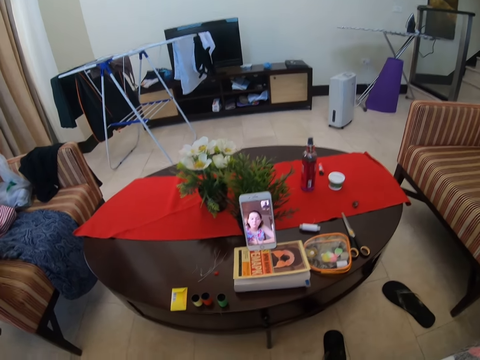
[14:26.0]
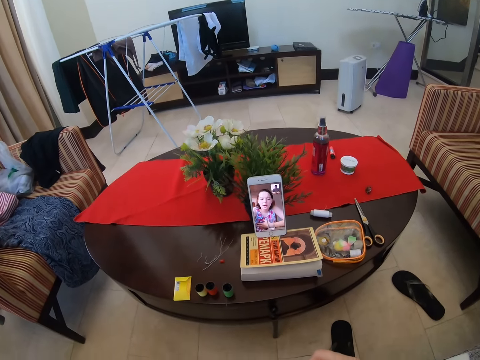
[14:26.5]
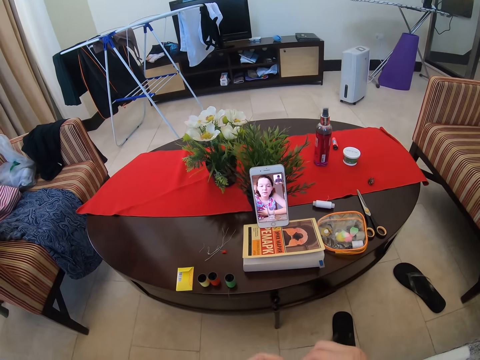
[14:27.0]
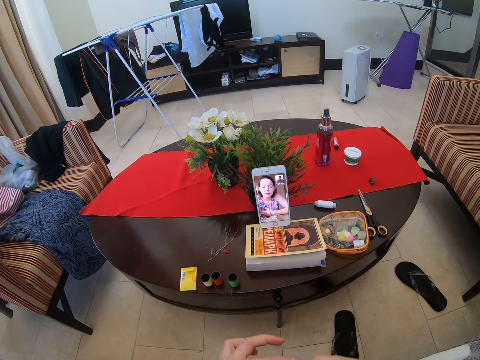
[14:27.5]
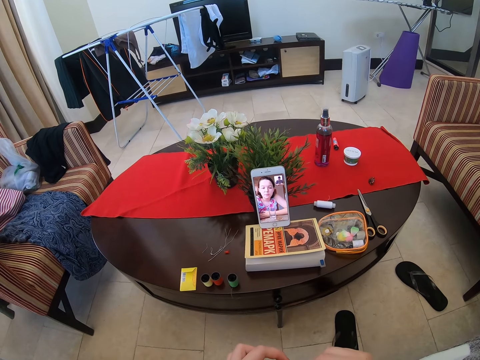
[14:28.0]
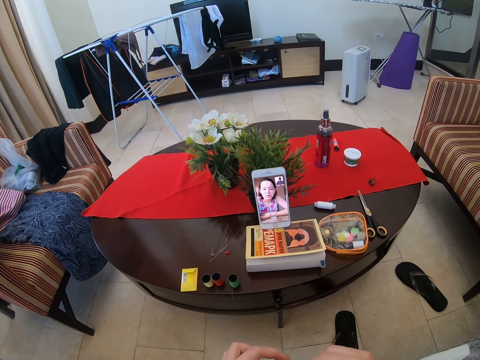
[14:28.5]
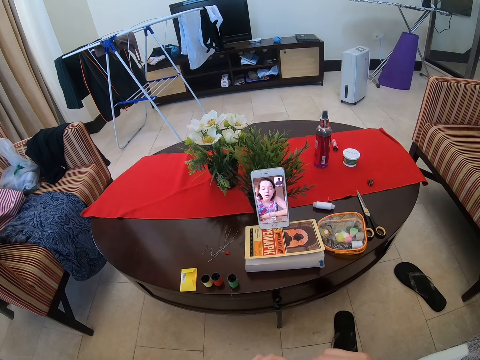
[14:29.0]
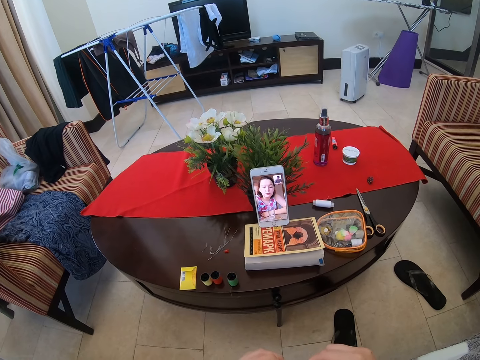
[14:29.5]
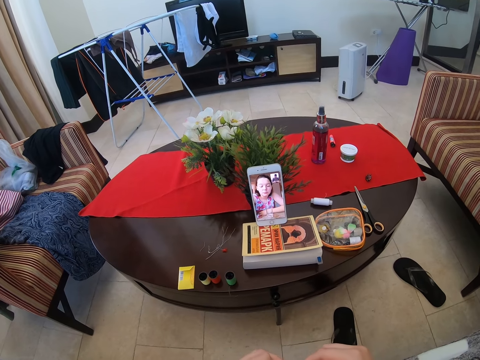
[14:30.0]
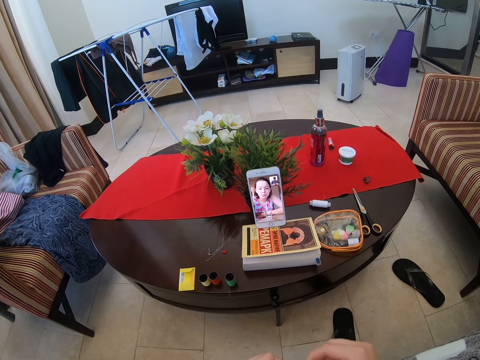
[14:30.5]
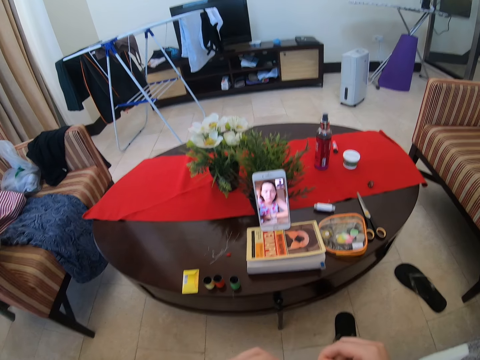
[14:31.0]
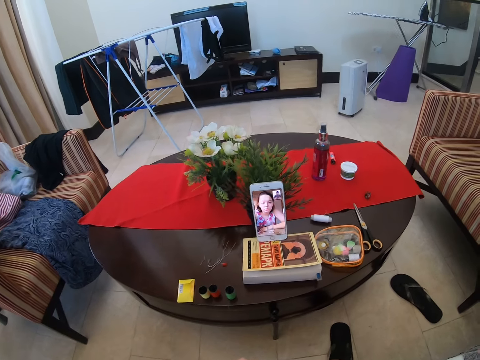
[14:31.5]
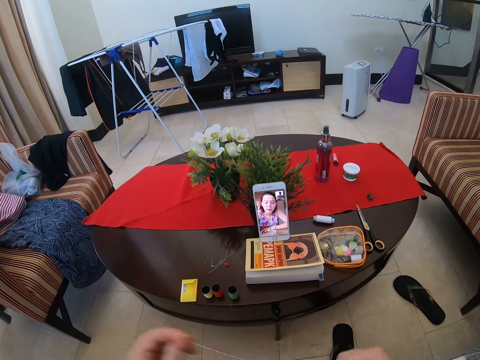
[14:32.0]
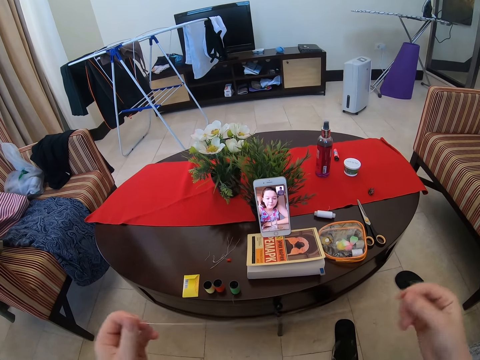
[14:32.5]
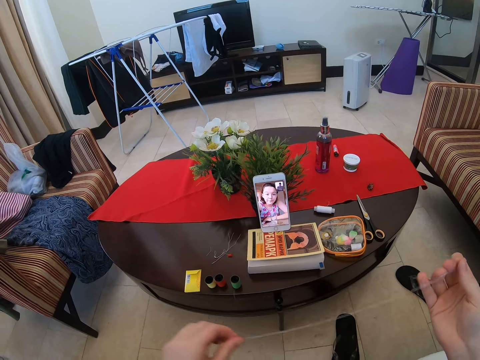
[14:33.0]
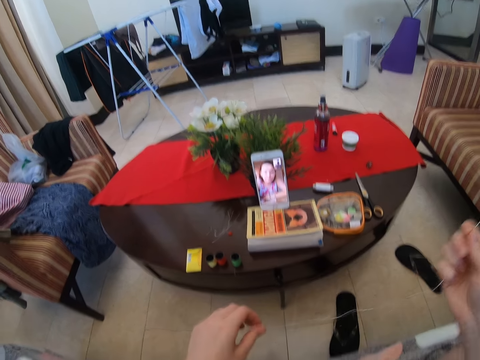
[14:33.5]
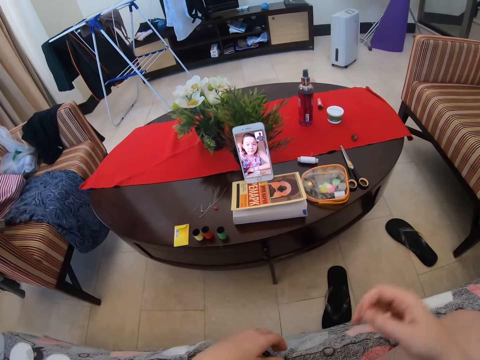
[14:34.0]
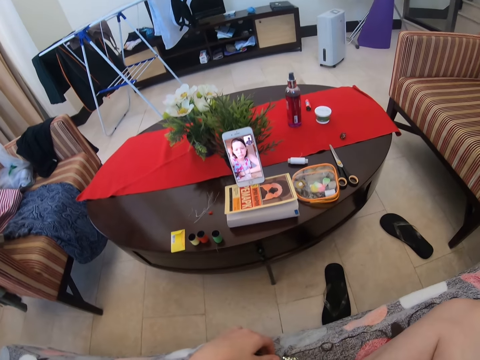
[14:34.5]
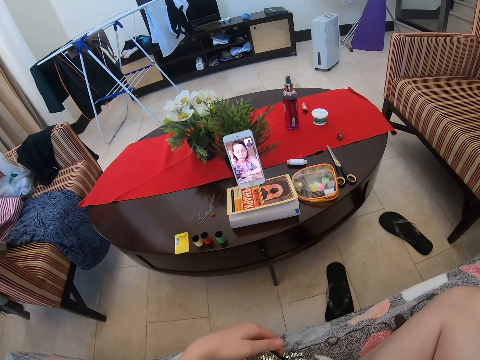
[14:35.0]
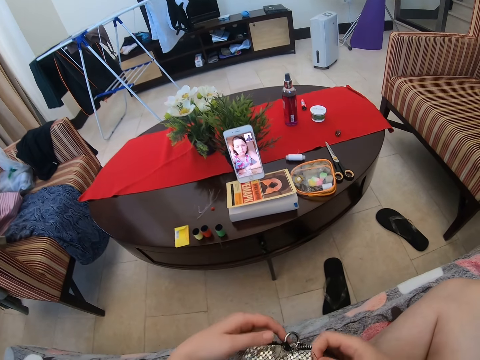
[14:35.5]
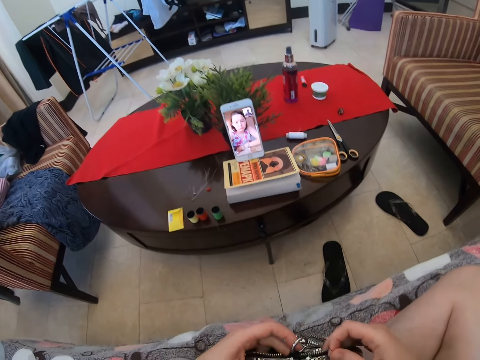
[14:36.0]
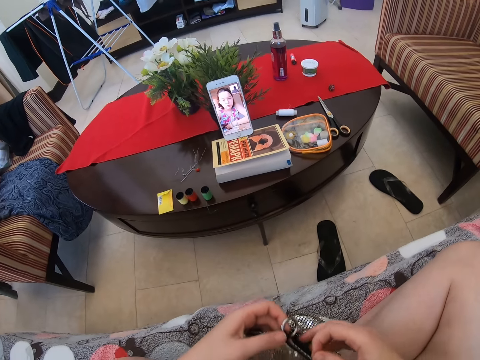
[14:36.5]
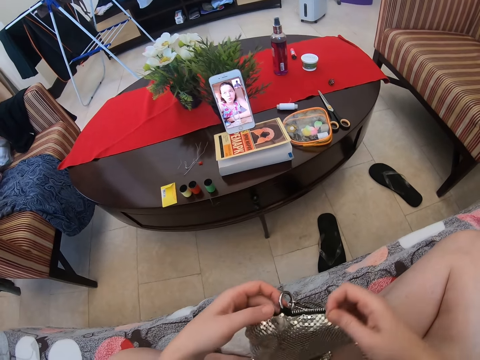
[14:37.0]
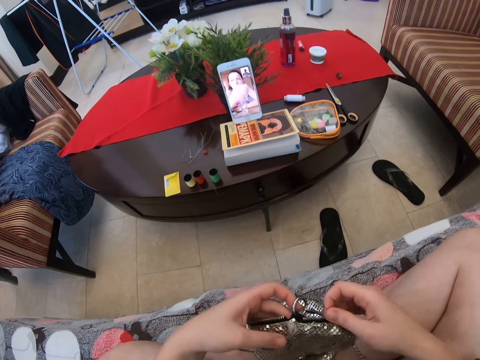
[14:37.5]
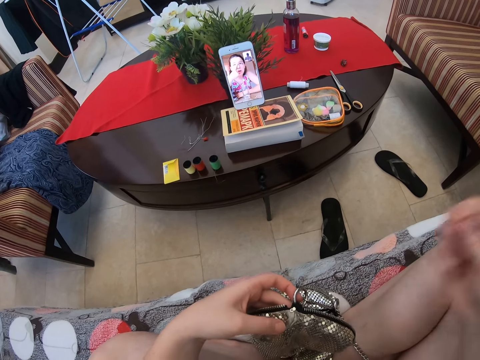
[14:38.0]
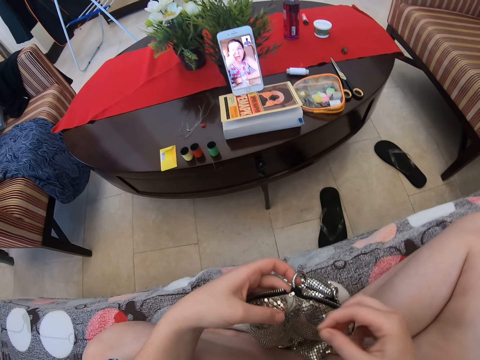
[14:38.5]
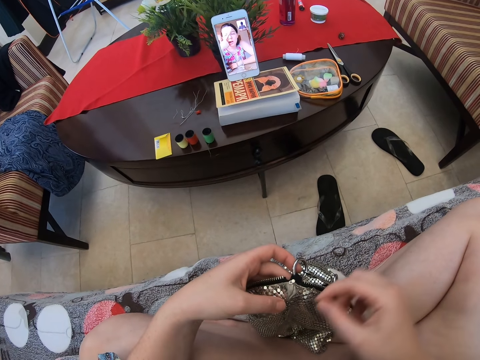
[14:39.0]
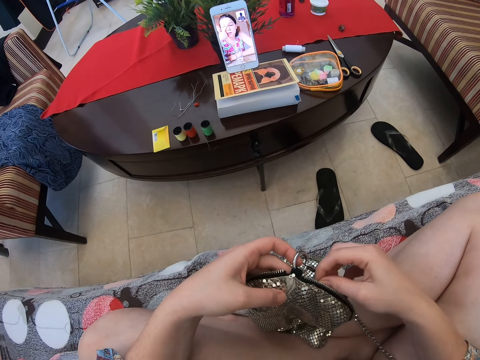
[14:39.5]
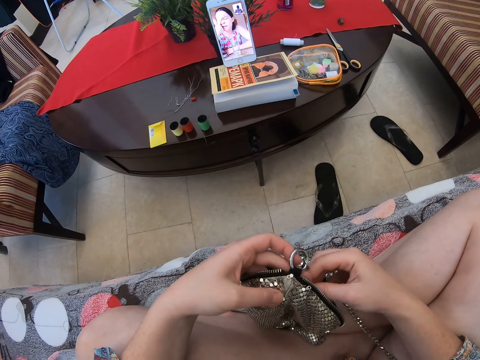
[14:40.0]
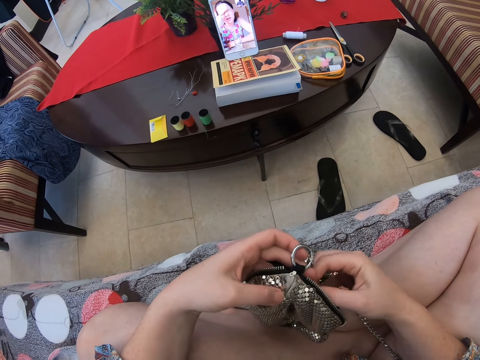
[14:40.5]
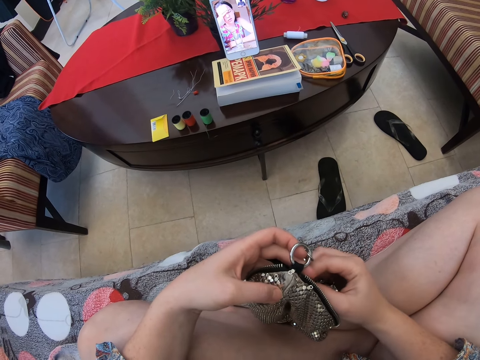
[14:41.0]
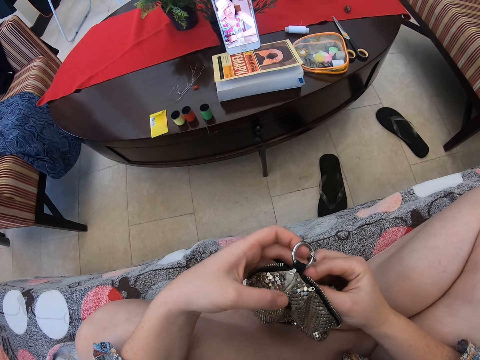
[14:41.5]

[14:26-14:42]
The camera wearer talks on the phone. They knit the thread and hand sew the bag.

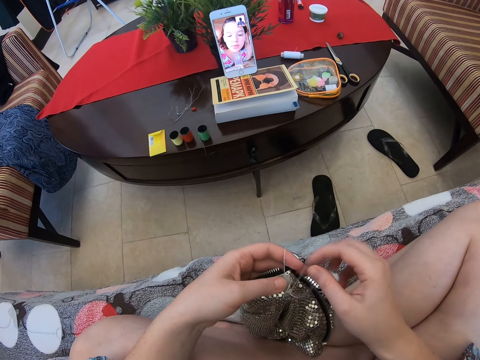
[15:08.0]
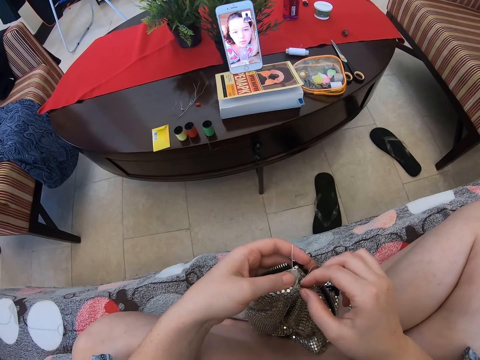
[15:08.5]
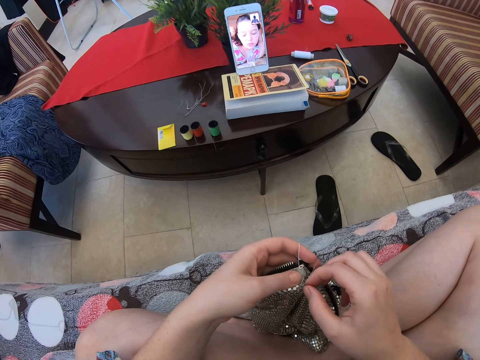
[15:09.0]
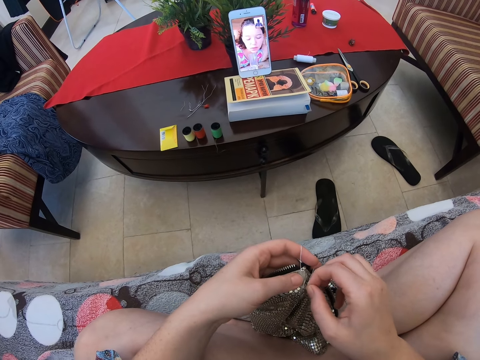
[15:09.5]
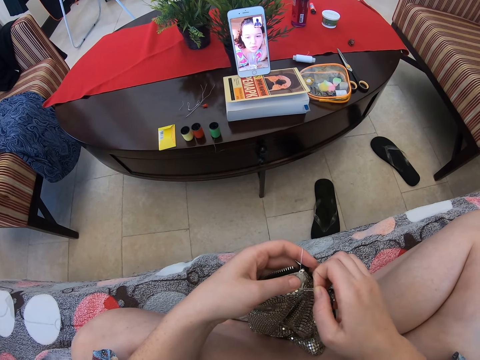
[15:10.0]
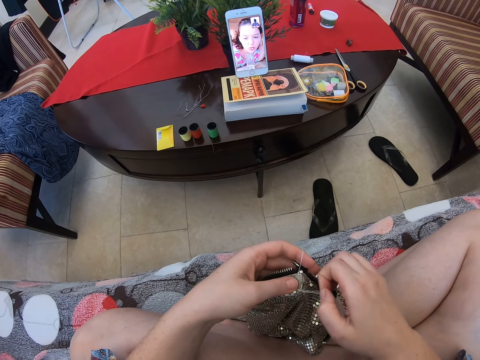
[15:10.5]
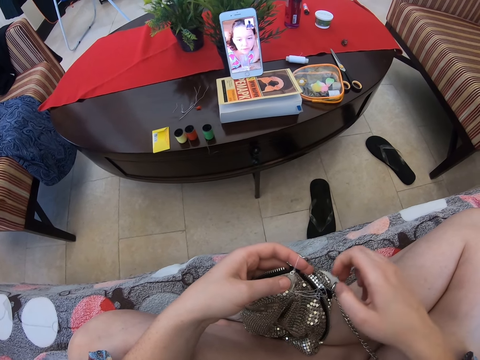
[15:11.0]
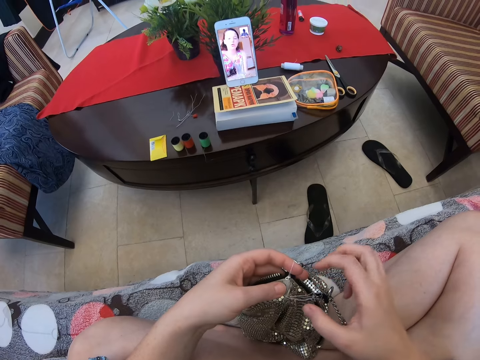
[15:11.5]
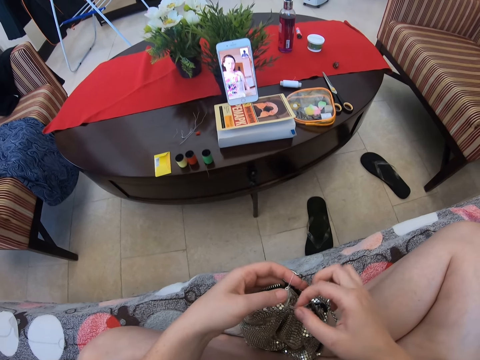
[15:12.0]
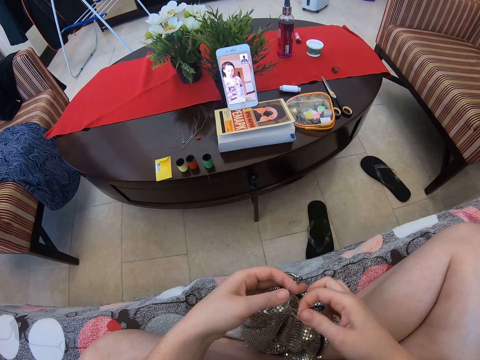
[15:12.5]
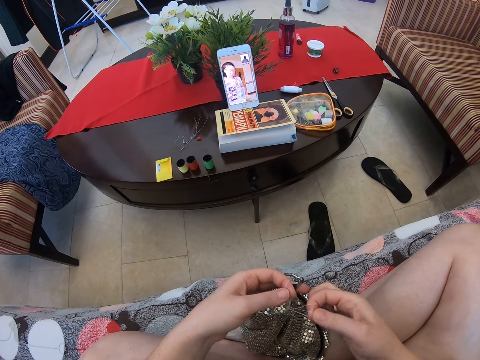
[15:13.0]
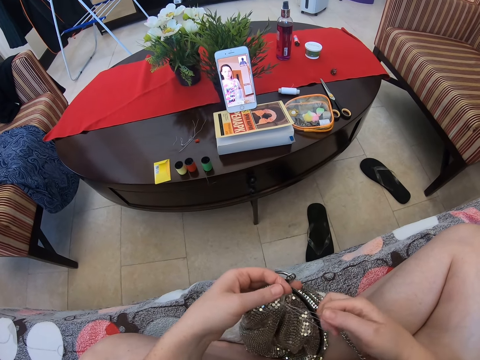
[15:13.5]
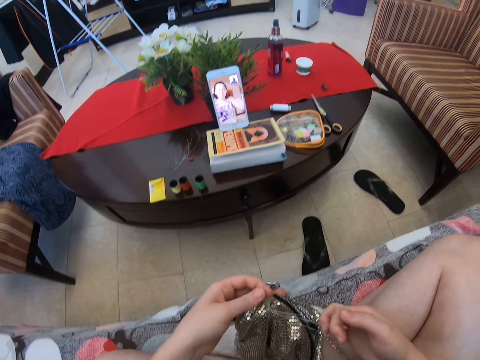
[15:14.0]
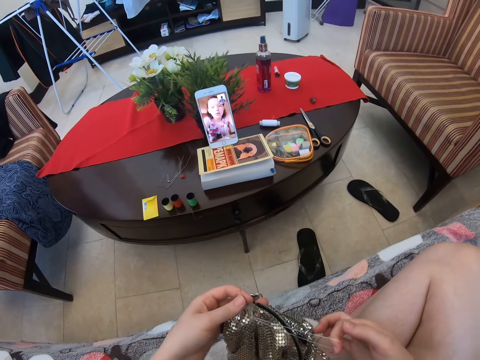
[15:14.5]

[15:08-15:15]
The camera wearer pulls the thread.

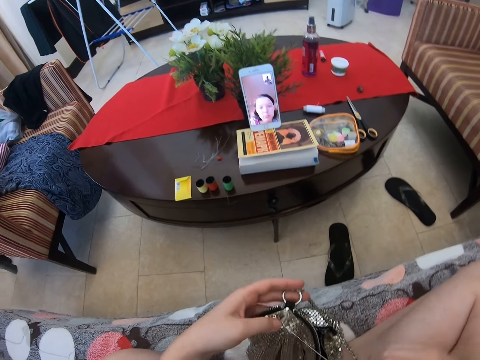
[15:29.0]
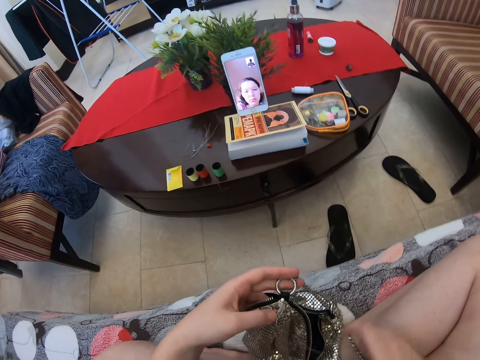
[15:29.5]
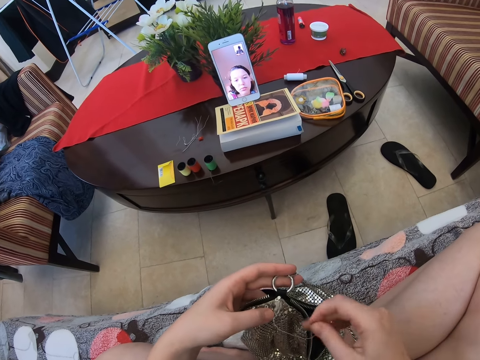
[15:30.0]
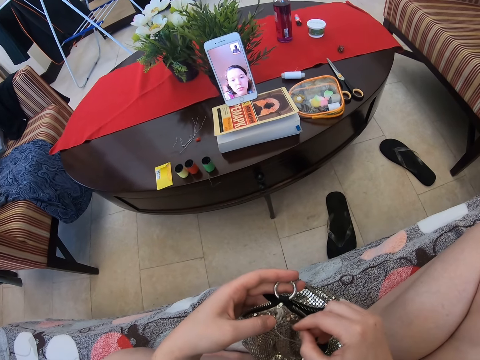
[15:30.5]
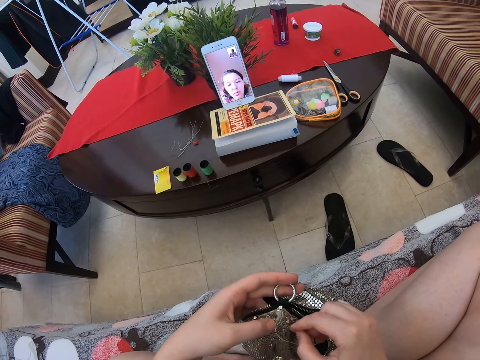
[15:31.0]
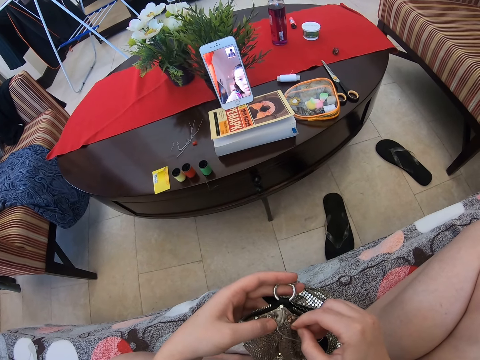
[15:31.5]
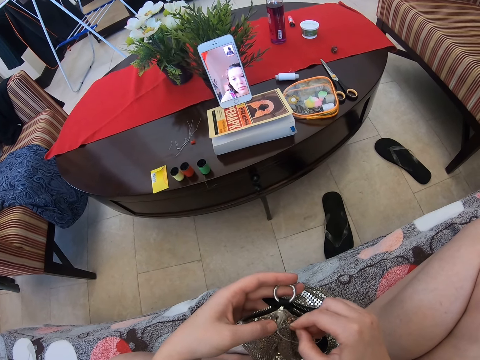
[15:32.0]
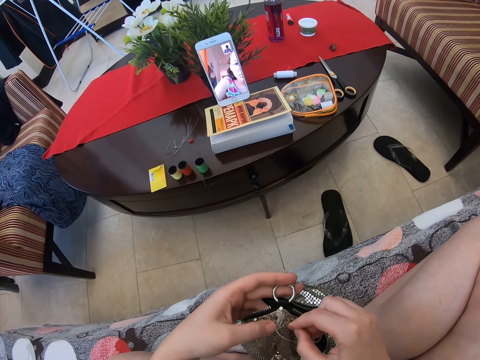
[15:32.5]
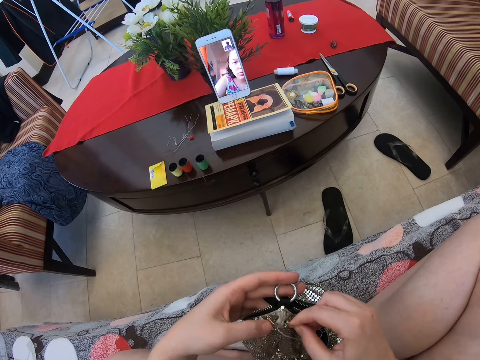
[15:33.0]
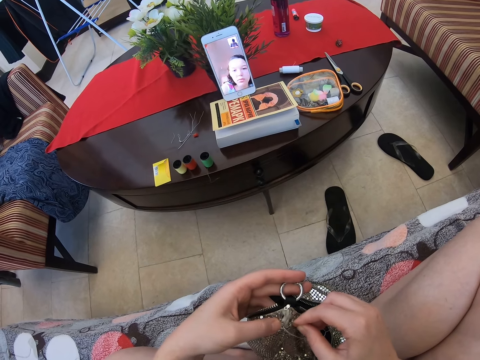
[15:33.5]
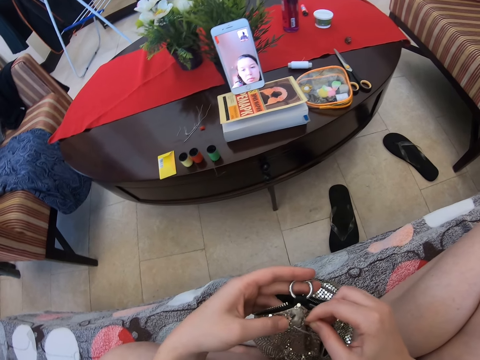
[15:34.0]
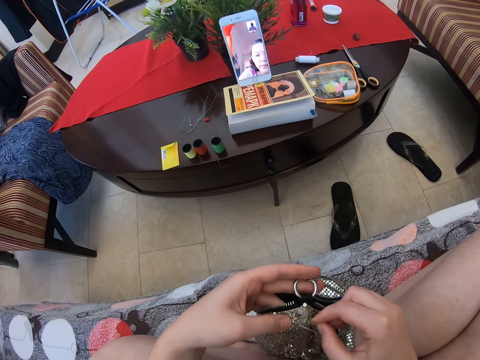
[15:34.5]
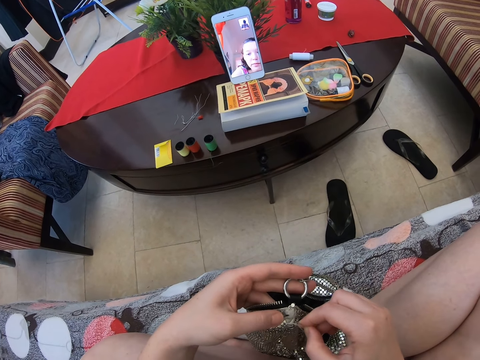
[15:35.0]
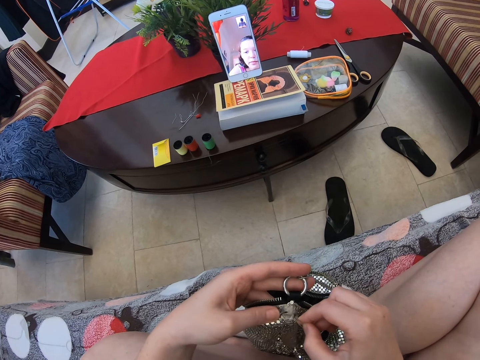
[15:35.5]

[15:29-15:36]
The camera wearer hand sews the bag.
